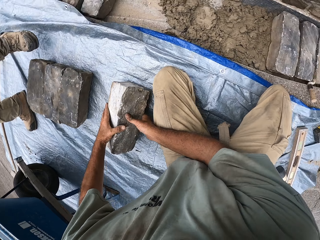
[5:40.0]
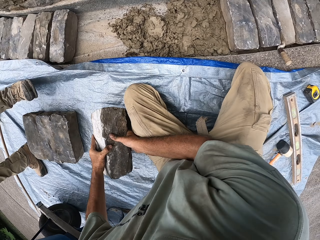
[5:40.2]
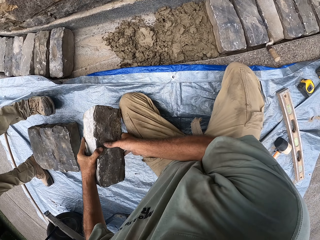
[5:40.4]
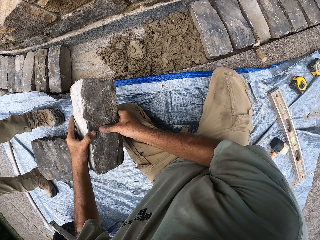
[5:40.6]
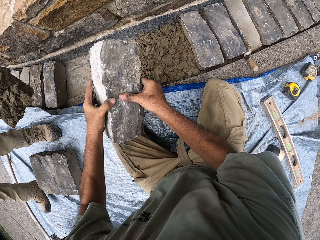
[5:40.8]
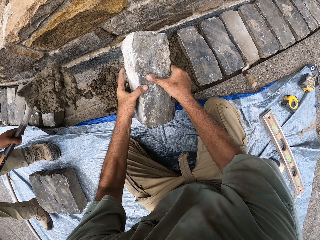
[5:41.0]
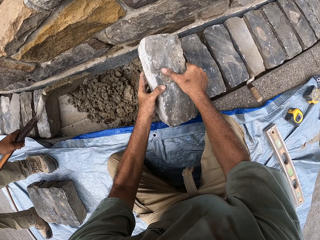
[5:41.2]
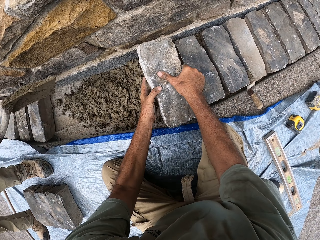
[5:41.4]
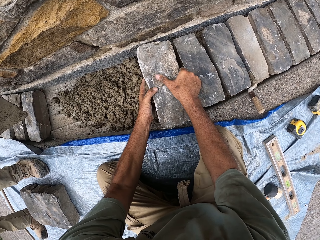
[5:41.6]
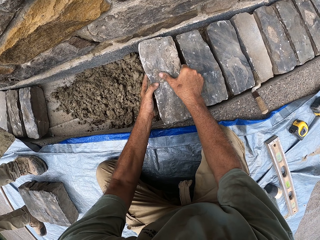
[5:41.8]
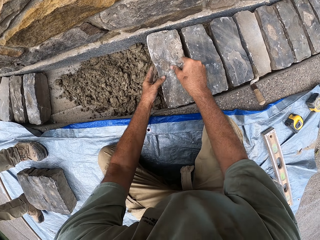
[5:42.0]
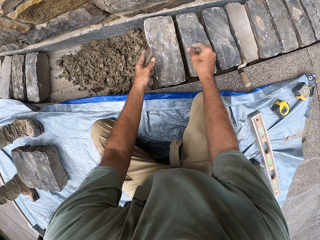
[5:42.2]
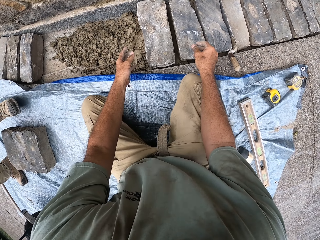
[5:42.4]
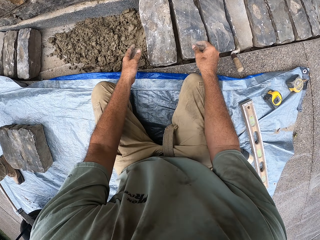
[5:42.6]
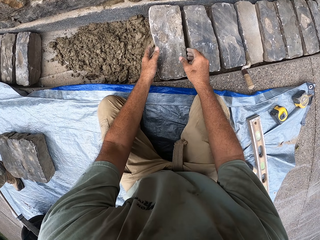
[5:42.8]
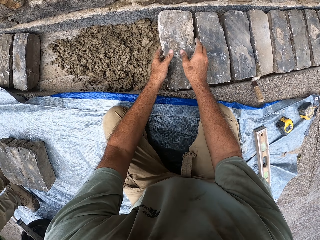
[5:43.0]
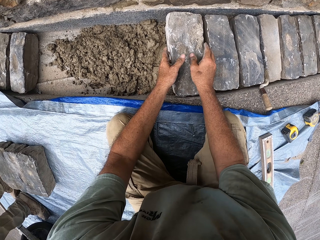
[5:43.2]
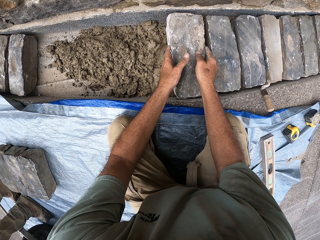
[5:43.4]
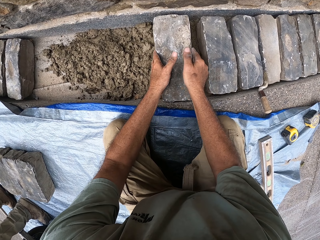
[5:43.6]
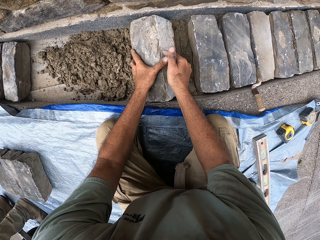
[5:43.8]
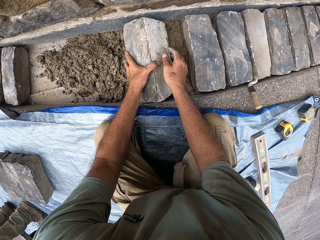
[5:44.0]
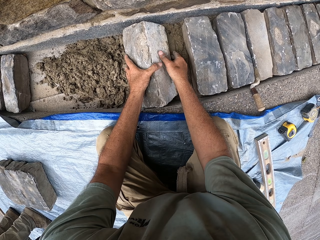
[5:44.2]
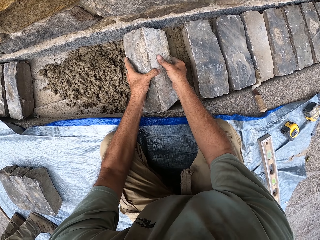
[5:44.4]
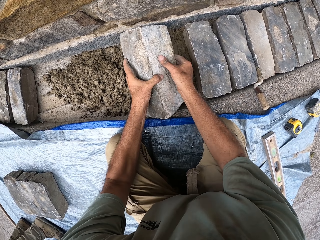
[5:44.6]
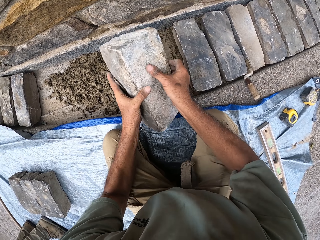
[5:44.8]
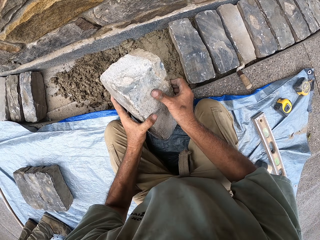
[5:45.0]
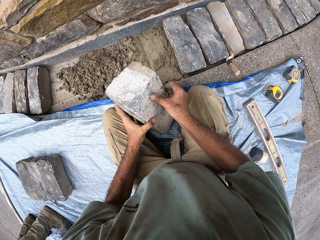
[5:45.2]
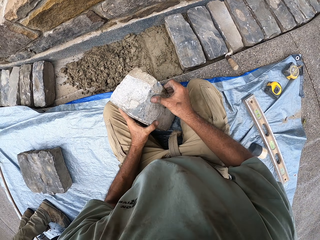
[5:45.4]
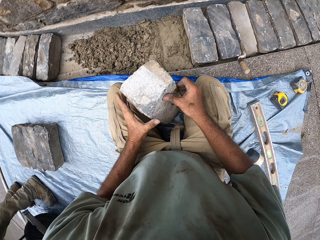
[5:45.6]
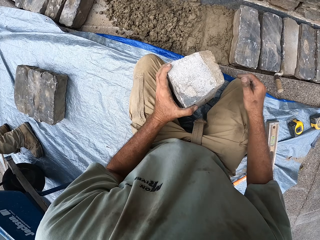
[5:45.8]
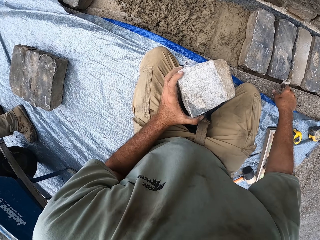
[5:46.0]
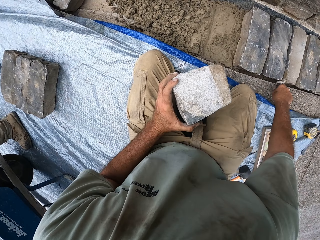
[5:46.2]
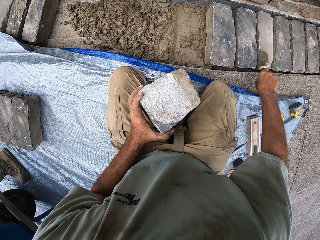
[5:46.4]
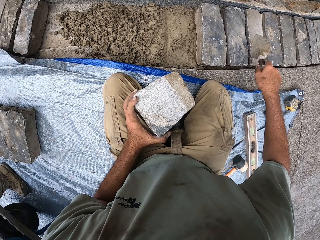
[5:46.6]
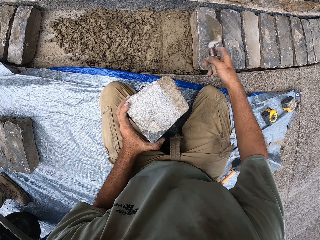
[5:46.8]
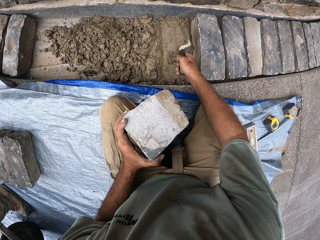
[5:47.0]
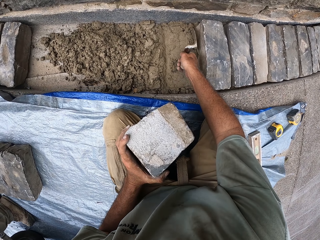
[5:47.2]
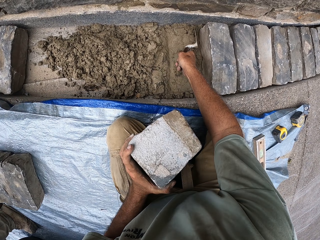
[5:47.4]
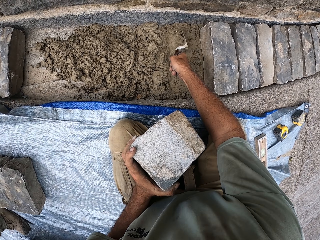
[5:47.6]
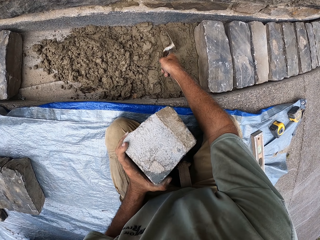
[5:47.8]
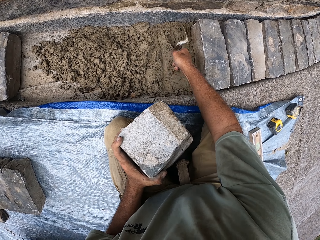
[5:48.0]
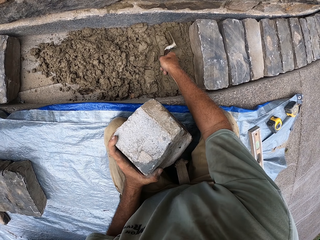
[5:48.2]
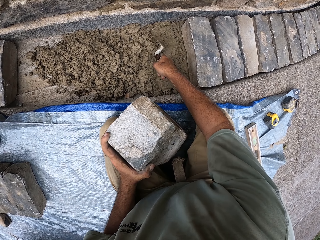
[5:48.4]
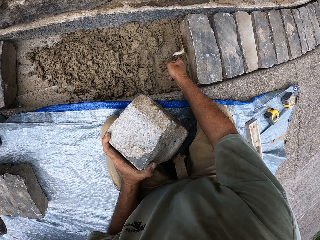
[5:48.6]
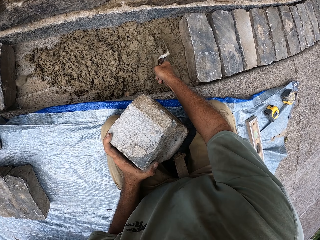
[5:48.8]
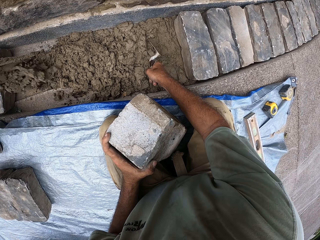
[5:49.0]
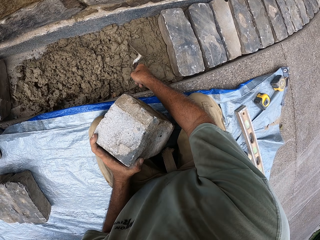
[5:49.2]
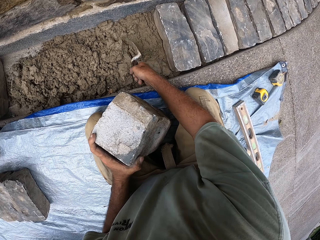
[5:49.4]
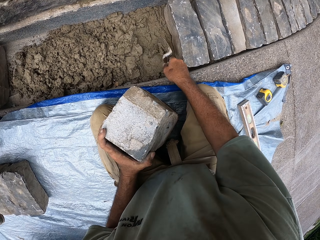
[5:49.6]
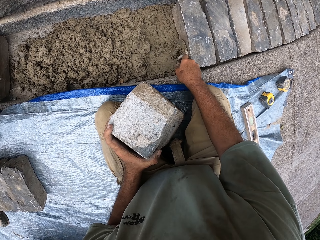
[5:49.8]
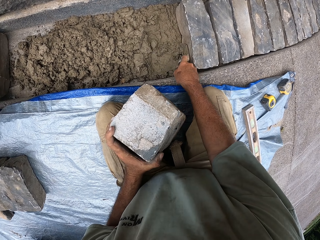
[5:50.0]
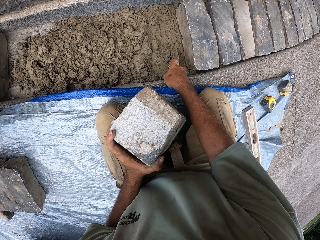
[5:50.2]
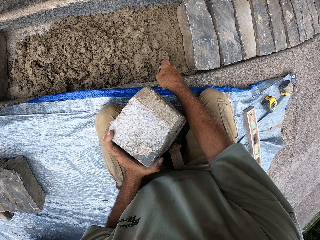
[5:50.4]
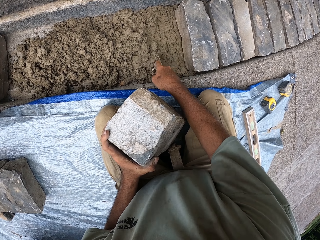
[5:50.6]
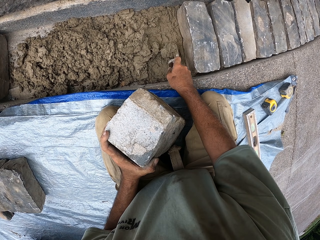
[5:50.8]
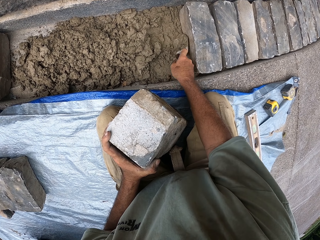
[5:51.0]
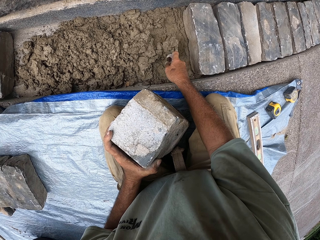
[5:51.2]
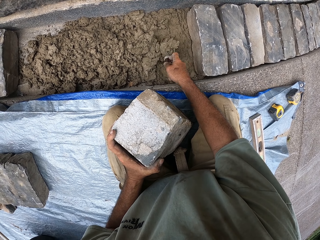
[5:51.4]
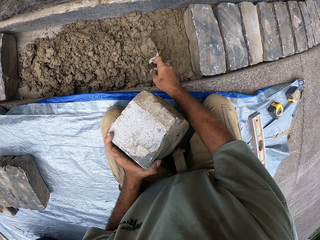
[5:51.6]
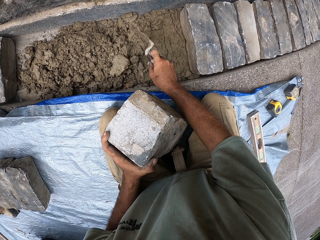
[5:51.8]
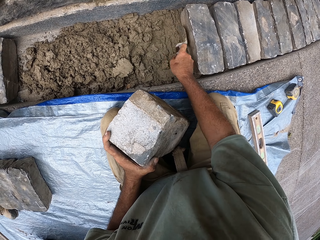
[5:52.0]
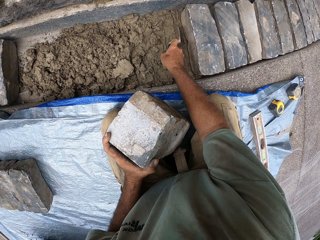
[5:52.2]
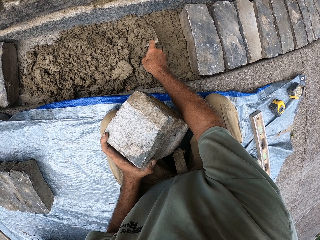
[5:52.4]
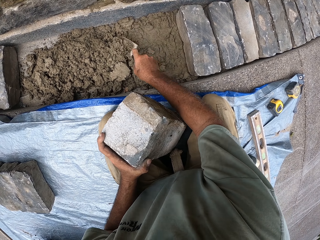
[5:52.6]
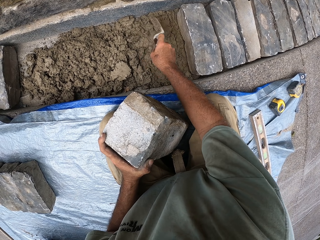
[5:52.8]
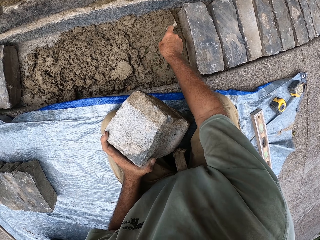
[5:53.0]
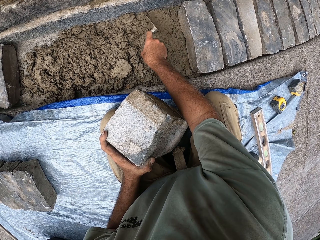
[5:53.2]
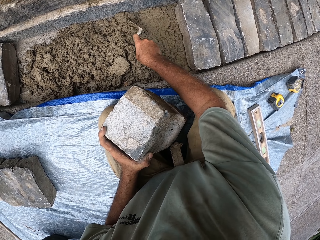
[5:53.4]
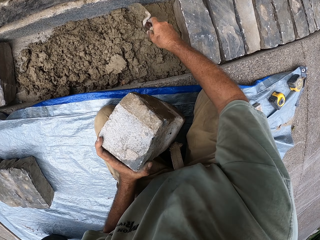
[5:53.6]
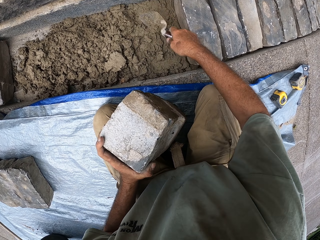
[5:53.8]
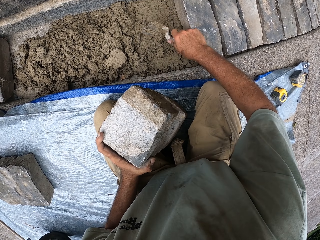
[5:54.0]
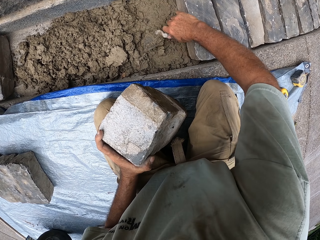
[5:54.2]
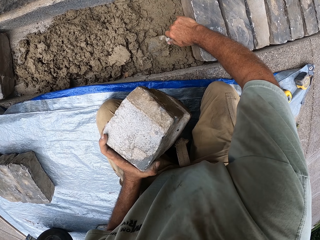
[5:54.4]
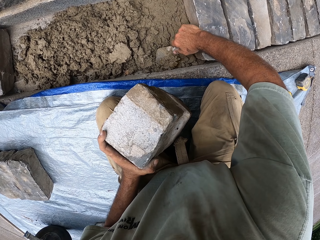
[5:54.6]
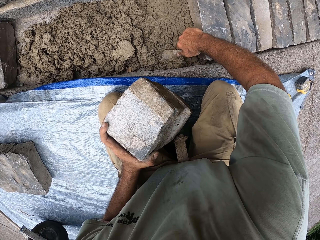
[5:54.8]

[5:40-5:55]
The camera wearer picks up the stone. They drop the stone brick on the sand. They hold the stone brick. They pick up the trowel. They move the sand with the trowel.

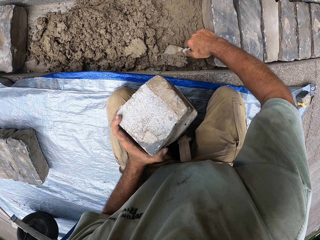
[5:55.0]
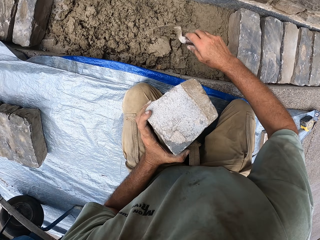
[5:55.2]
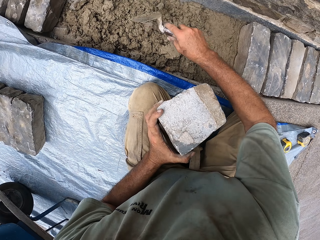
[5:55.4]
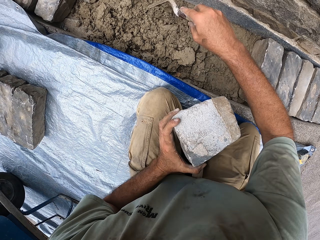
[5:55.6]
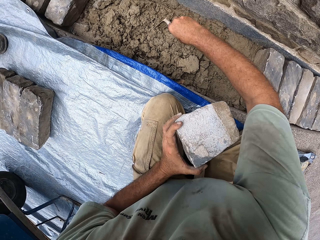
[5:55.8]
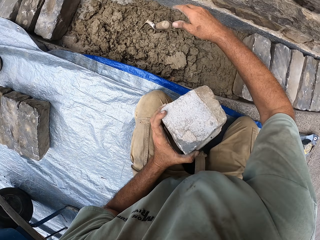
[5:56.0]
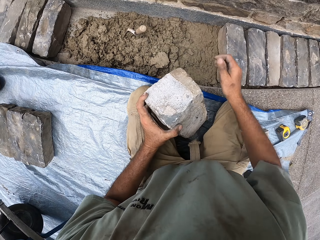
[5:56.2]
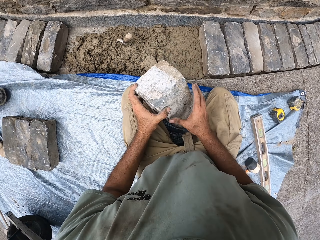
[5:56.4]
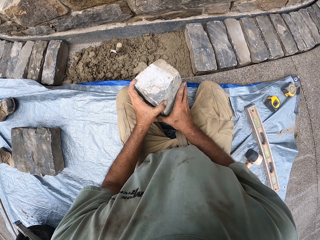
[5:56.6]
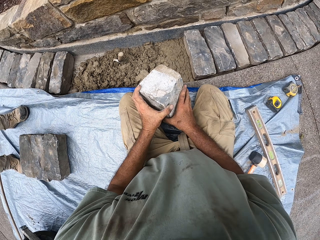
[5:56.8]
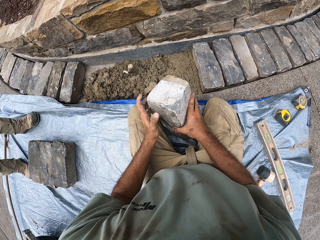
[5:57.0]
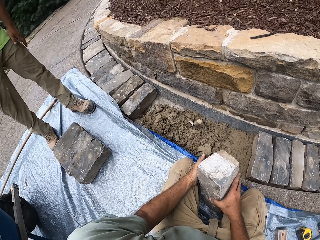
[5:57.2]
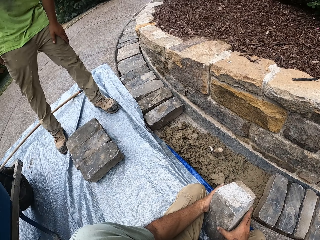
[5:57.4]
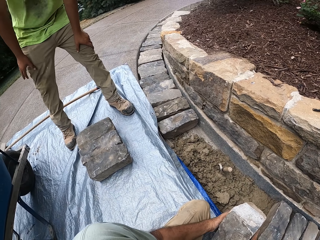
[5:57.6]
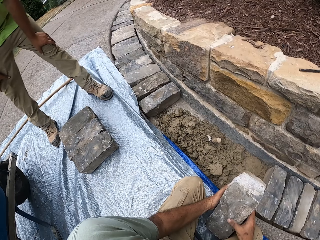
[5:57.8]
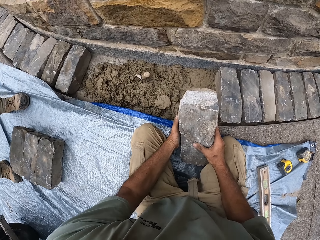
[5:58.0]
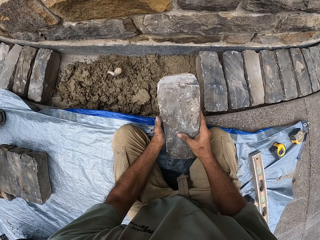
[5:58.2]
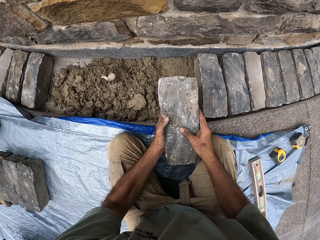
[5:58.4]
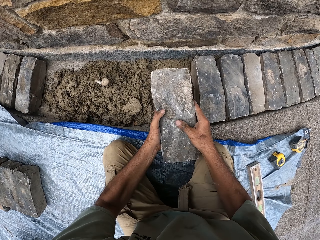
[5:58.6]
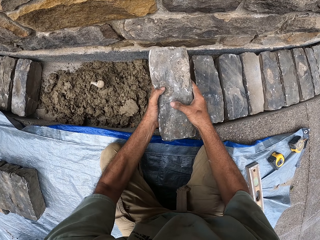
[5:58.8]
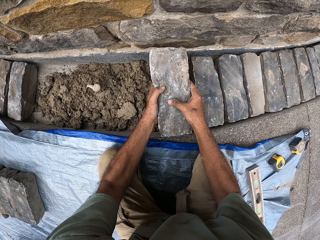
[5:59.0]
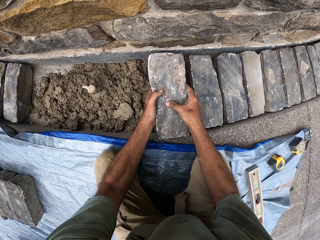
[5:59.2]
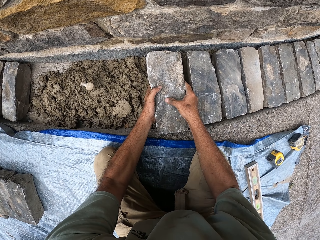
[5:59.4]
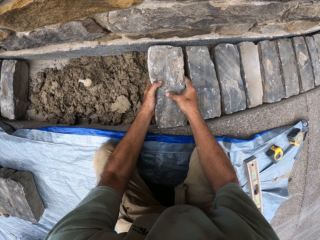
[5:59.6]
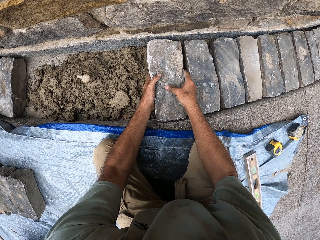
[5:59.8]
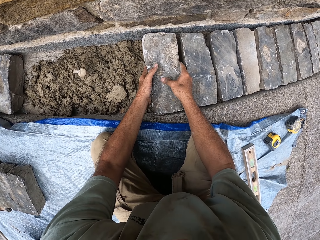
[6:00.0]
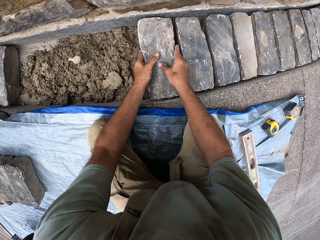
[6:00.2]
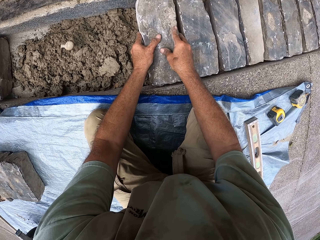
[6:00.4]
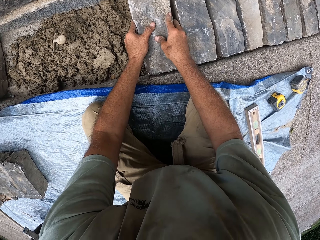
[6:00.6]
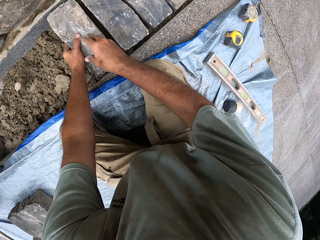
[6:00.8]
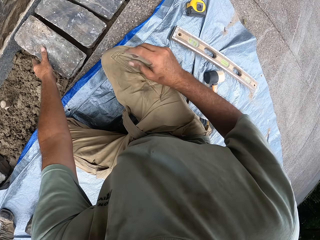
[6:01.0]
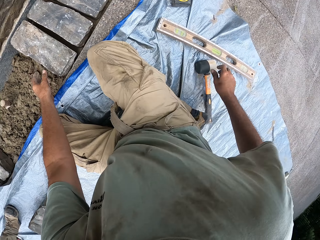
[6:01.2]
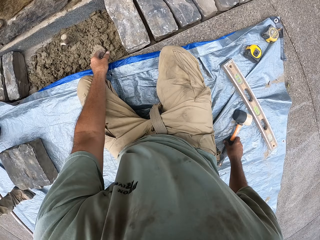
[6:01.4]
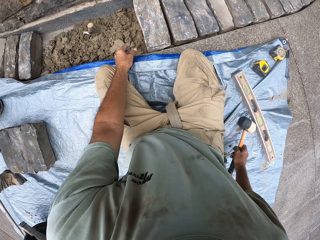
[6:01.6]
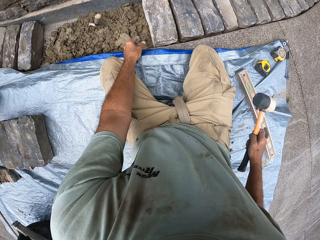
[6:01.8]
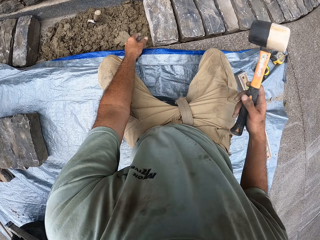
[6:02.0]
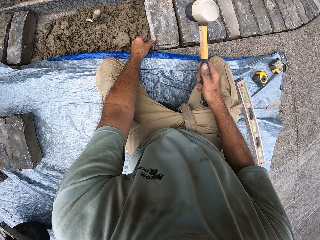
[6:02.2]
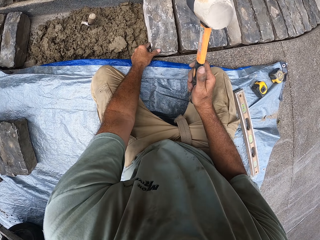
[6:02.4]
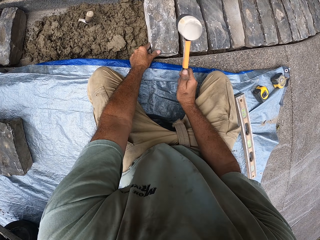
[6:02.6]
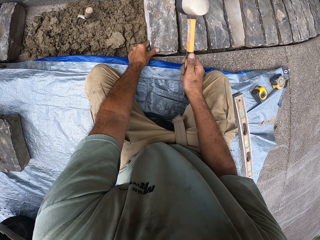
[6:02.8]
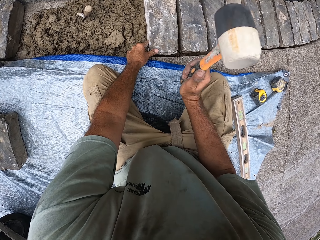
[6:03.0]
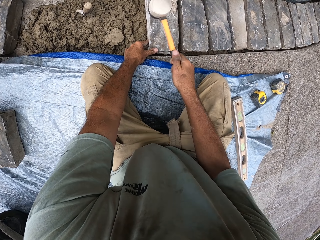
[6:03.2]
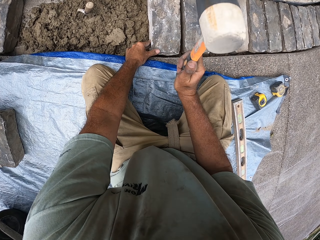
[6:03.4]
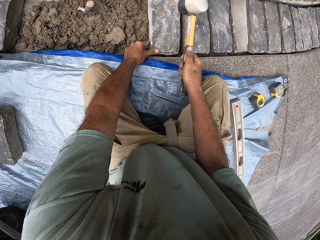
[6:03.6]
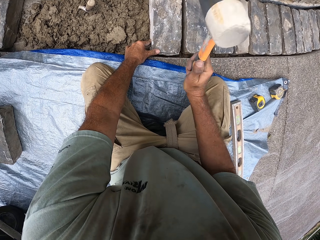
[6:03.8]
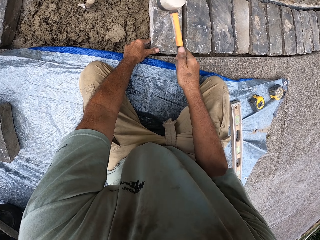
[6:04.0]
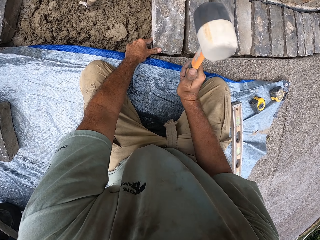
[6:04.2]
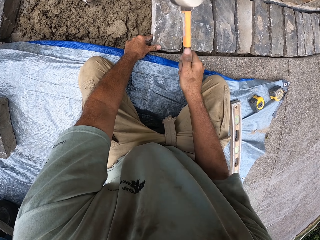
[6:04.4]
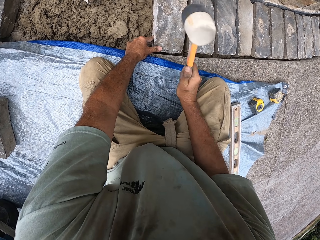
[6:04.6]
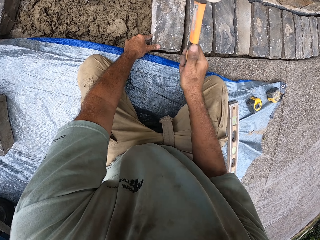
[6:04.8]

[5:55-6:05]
The camera wearer drops the trowel. They drop the stone bricks on the sand. They pick up the hammer. They knock the stone bricks with the hammer.
